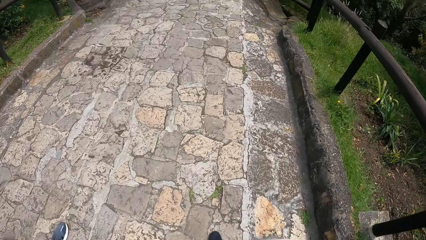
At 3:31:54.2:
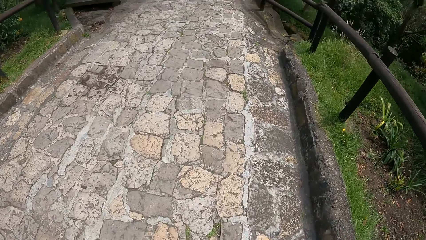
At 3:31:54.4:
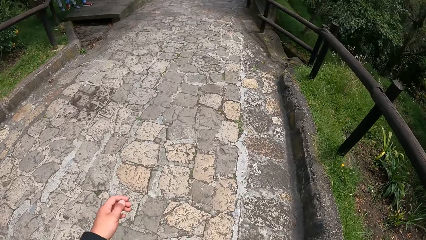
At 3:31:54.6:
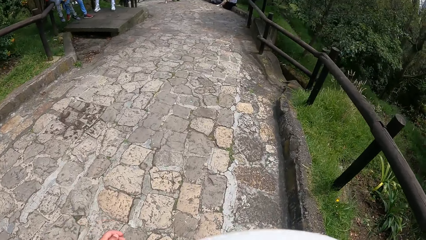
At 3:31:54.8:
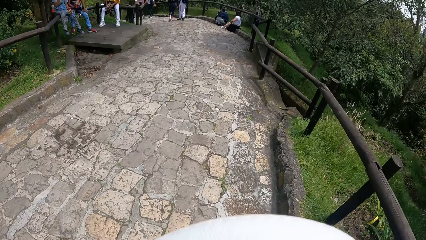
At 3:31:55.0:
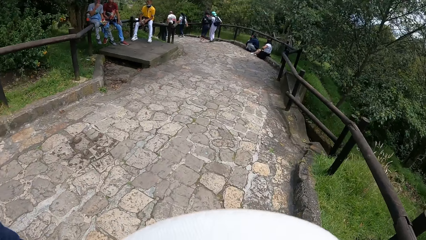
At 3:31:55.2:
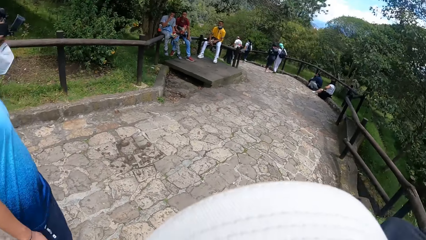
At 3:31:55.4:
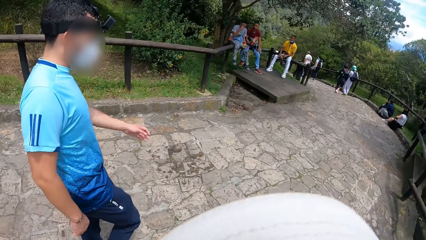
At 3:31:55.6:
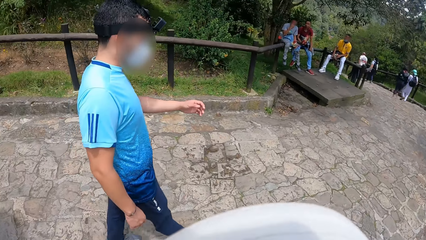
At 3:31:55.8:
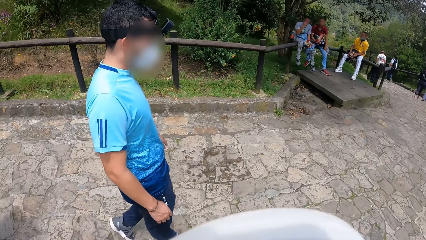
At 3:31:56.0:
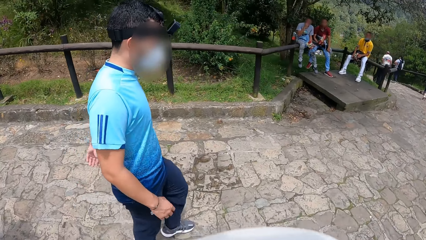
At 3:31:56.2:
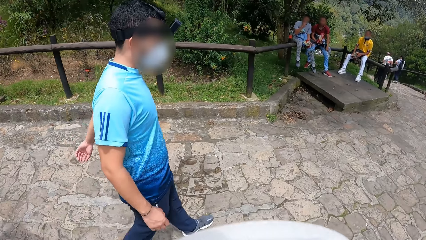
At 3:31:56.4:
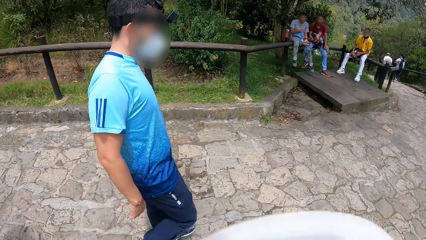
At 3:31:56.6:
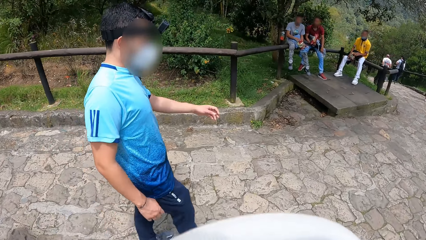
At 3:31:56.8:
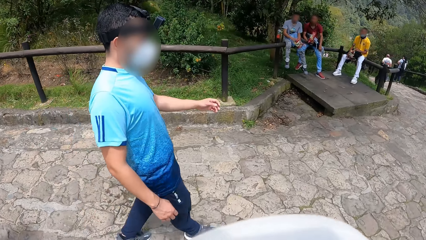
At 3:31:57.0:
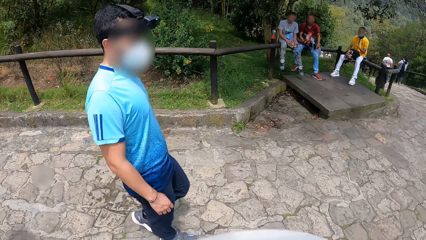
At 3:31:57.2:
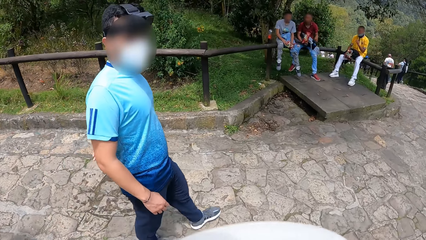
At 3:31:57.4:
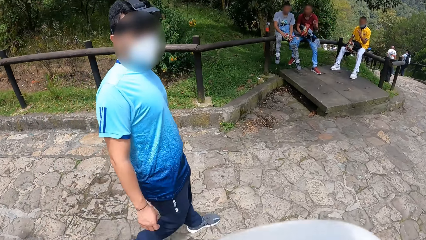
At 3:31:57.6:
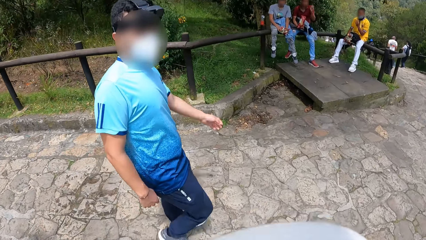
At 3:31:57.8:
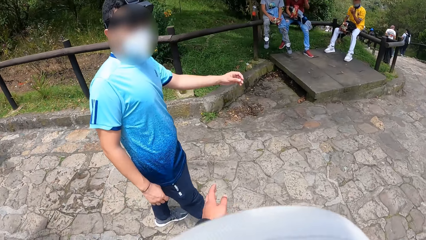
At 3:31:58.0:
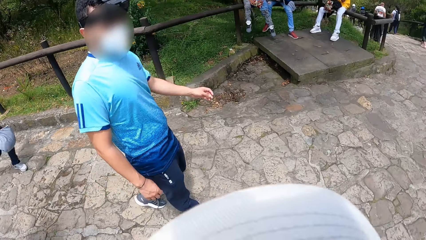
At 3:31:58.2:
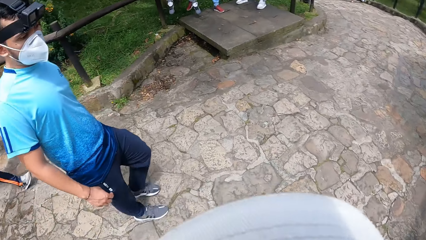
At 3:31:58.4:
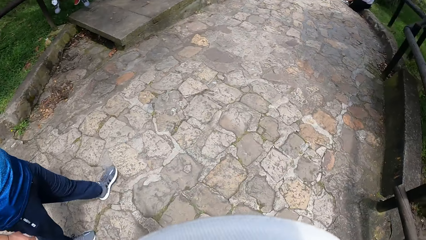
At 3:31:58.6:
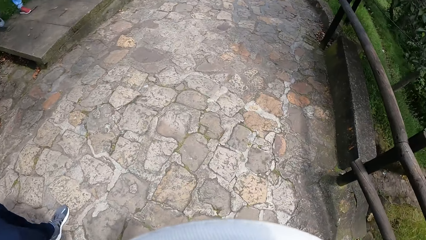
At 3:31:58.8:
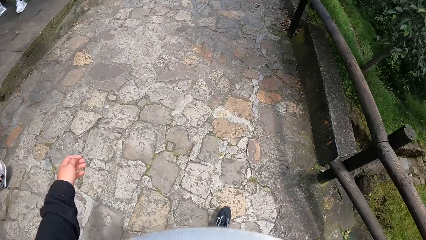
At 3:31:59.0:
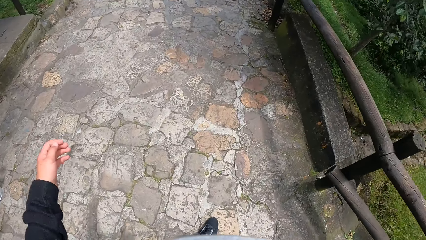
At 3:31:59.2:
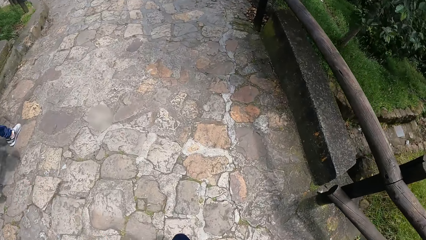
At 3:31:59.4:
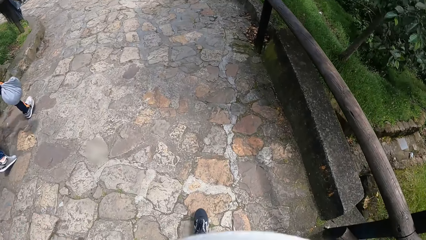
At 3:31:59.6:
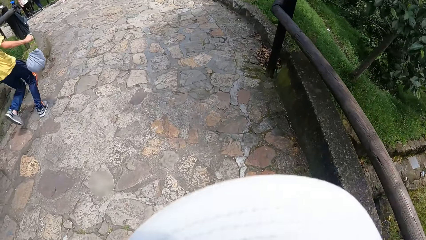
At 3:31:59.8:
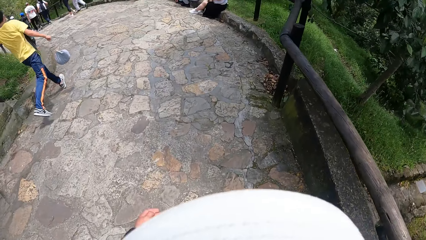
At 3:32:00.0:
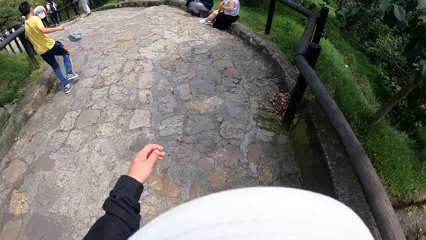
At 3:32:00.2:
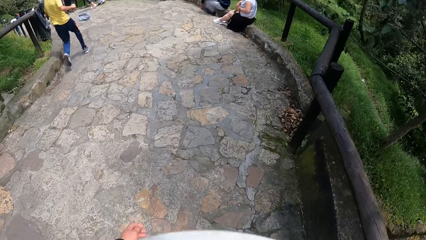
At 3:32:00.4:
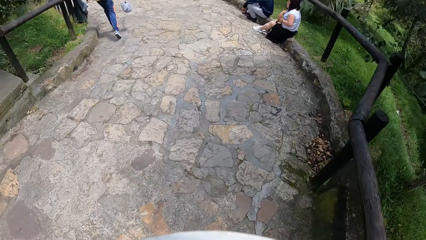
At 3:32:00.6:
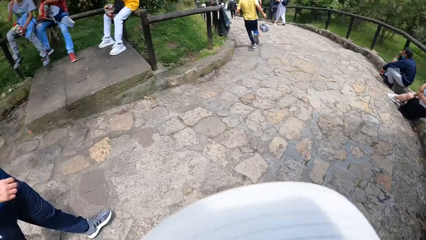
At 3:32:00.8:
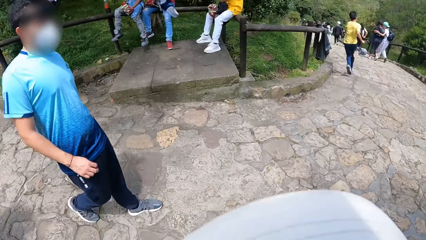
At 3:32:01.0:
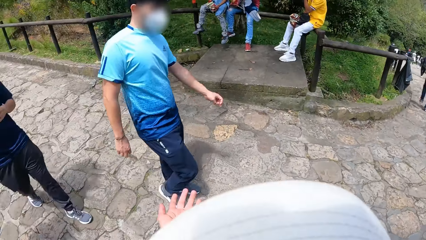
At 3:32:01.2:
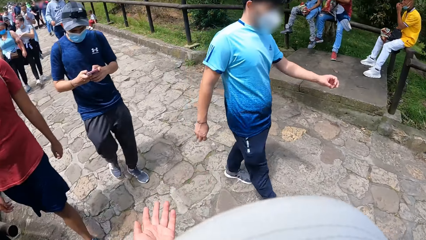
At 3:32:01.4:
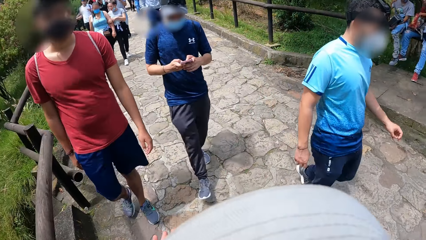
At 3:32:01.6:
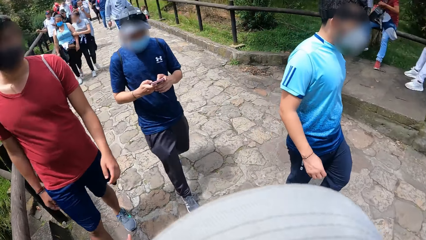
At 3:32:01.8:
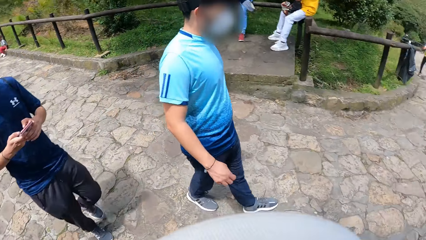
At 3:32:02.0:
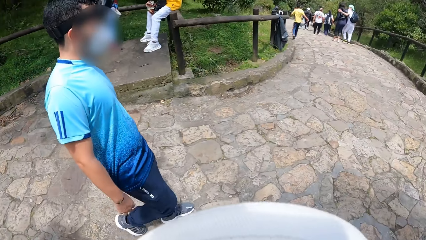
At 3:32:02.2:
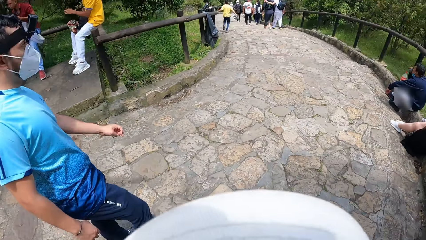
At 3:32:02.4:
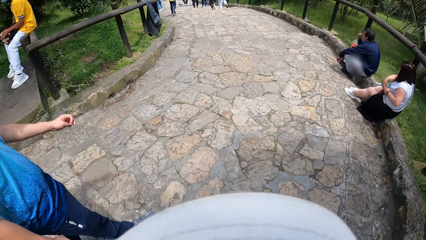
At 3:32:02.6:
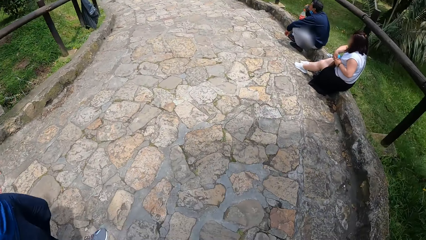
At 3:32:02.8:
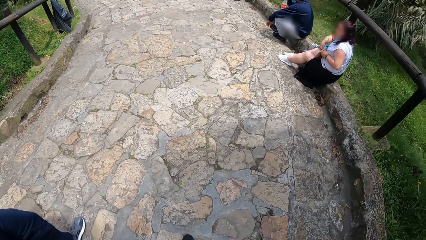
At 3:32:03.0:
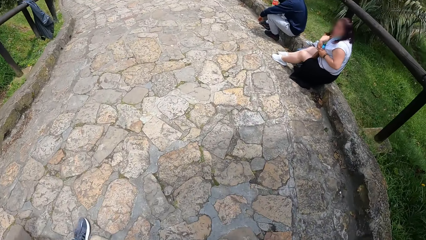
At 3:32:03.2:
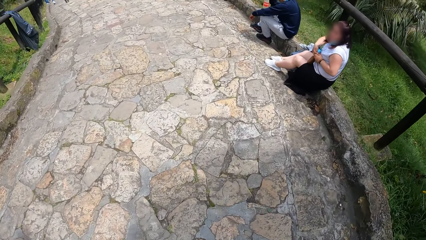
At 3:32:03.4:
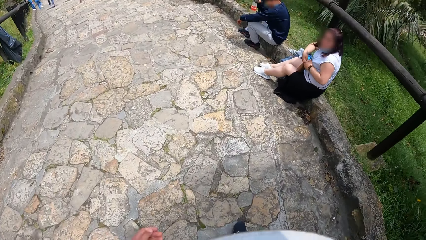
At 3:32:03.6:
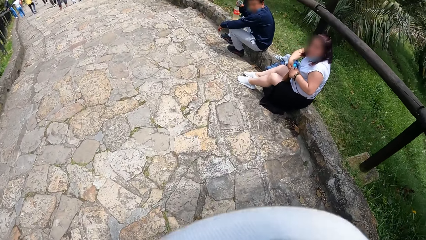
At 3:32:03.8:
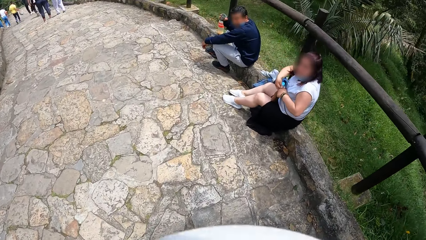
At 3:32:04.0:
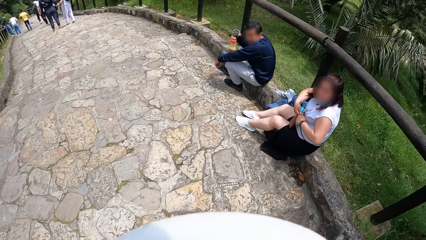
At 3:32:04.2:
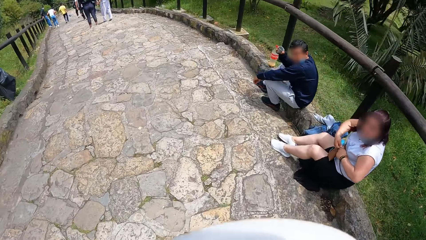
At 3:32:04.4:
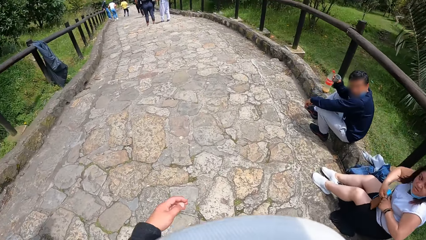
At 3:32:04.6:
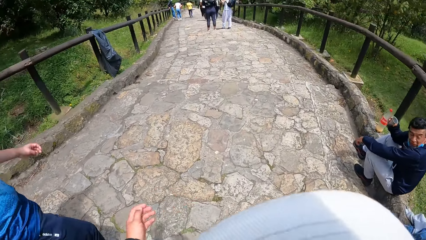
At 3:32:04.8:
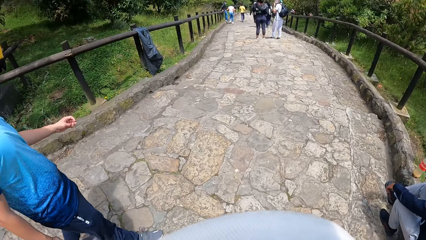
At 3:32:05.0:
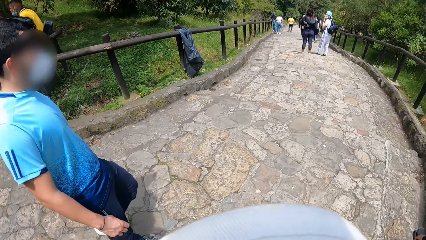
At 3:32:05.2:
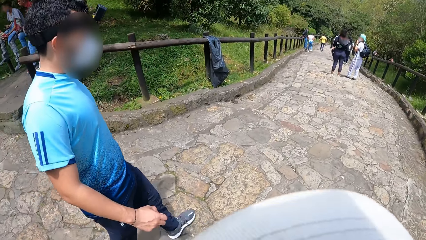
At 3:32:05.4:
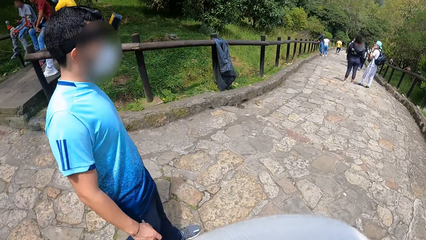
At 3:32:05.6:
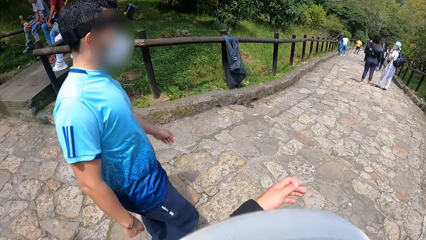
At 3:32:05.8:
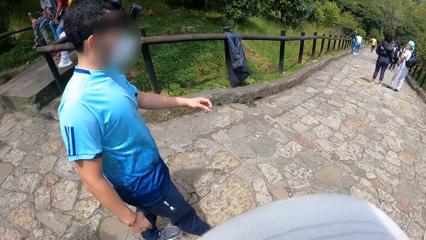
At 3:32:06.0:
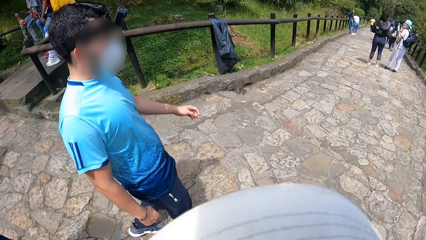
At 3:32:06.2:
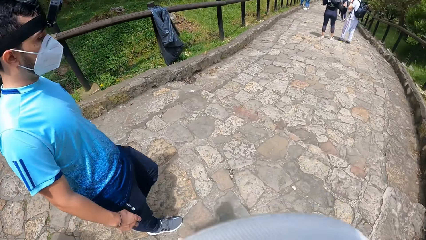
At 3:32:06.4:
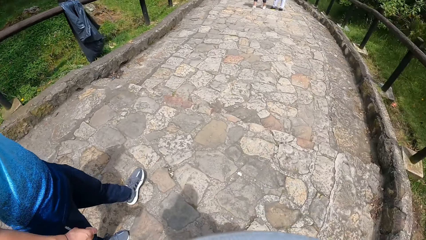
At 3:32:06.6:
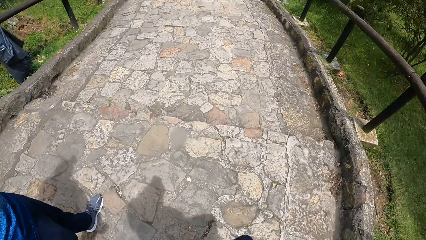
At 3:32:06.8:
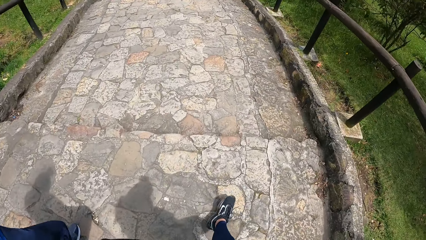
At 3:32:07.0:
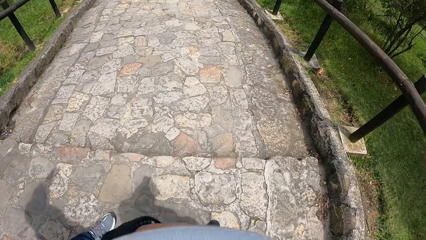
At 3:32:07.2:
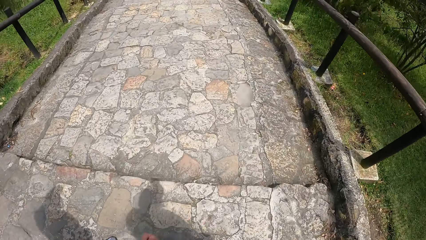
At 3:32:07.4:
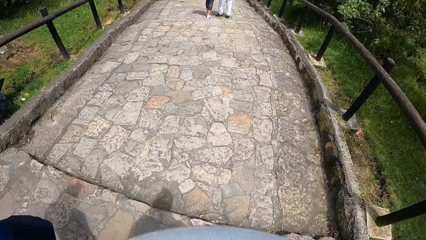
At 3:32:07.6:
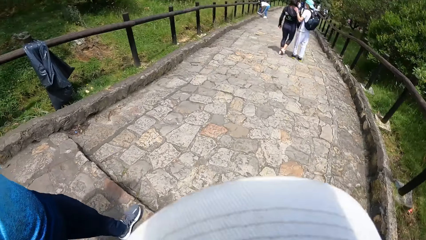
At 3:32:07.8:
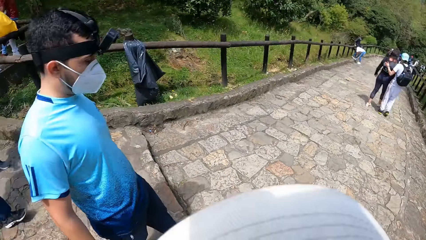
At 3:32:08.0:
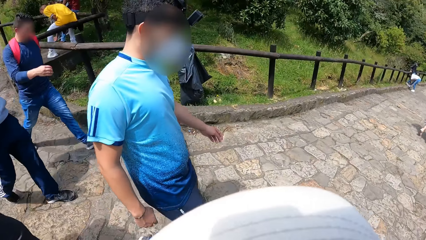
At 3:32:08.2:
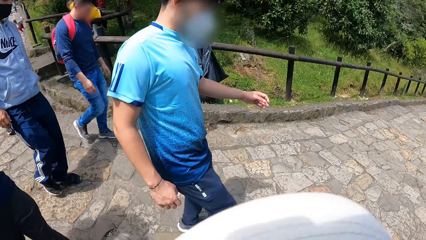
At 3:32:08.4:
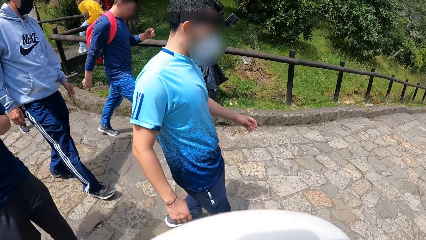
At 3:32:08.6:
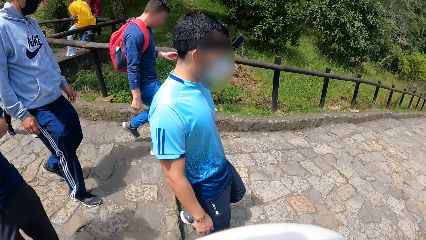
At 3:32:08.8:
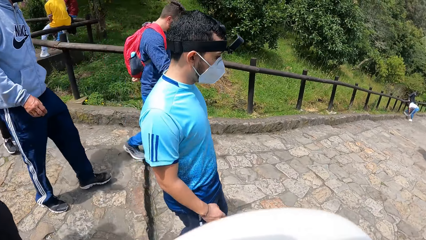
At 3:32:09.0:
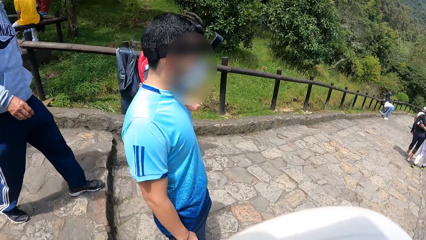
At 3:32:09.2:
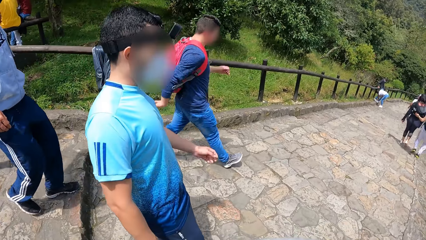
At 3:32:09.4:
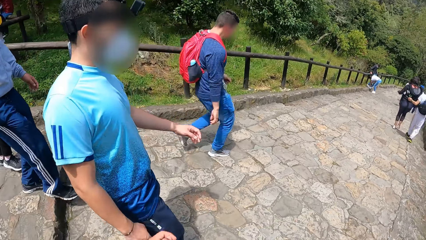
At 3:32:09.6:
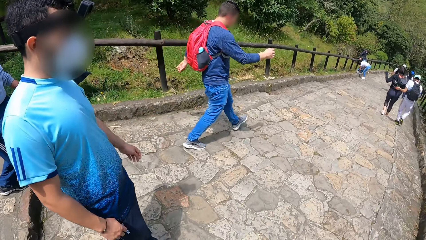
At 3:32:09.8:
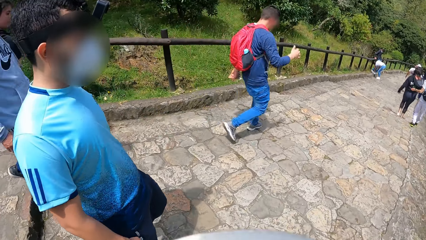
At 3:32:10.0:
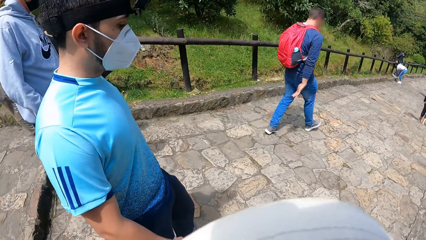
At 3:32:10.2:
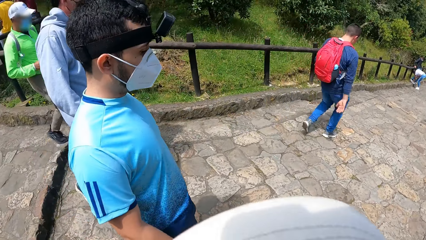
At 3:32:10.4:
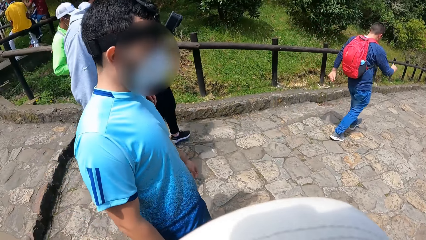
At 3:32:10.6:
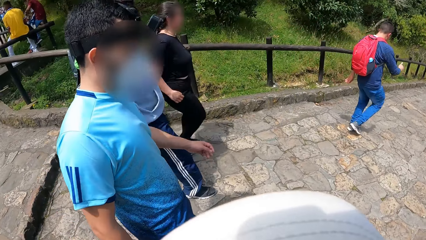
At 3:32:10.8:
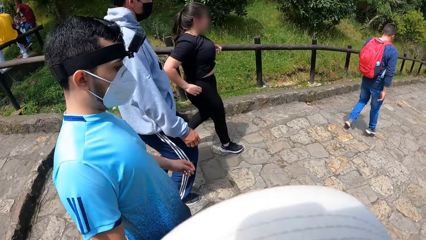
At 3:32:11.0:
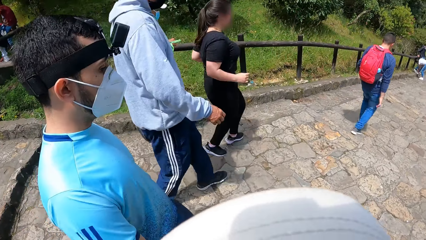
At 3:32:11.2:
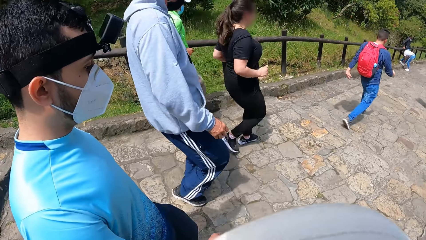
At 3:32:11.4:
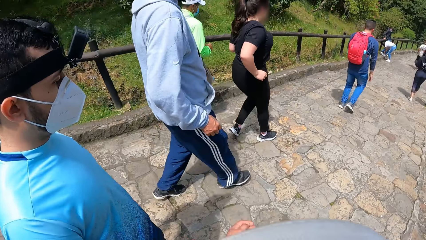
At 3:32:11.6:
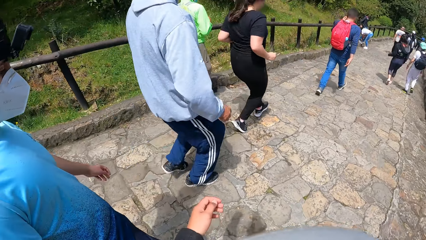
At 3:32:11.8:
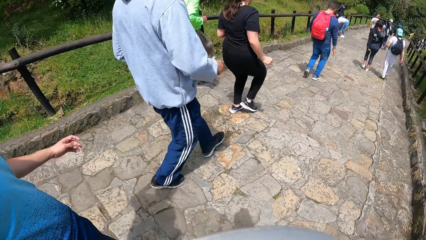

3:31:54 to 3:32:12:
The camera wearer turns his head. He turns his head repeatedly.
